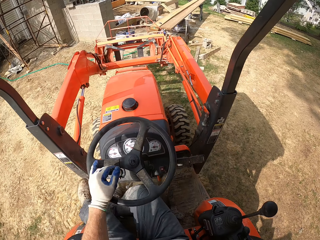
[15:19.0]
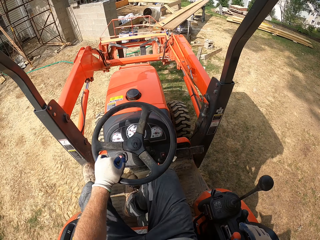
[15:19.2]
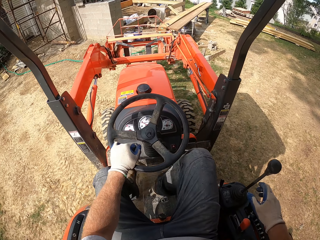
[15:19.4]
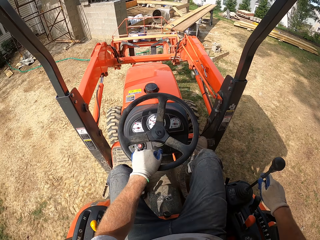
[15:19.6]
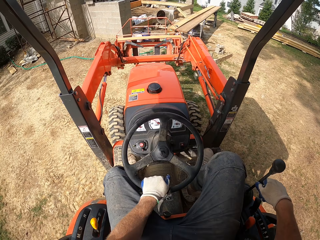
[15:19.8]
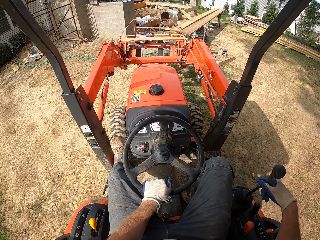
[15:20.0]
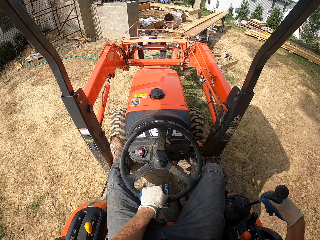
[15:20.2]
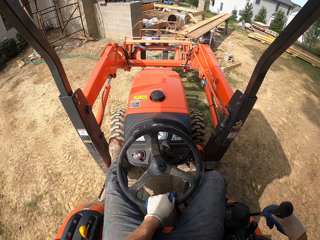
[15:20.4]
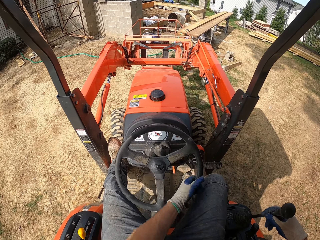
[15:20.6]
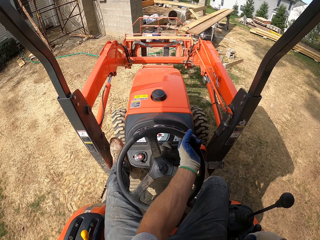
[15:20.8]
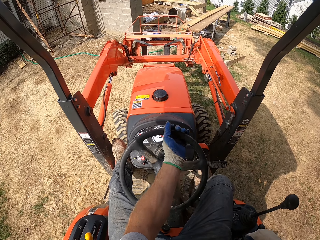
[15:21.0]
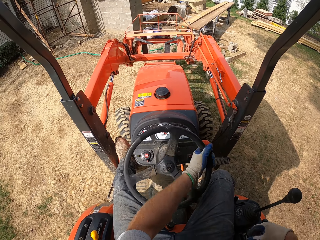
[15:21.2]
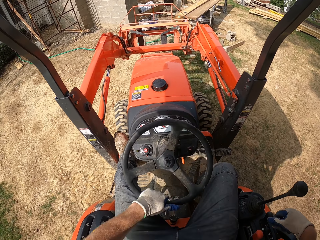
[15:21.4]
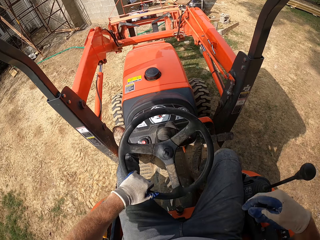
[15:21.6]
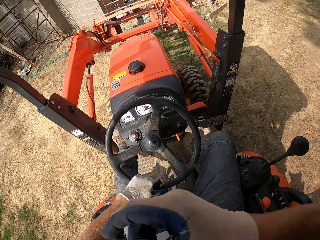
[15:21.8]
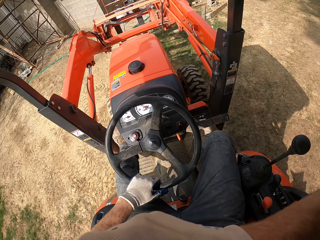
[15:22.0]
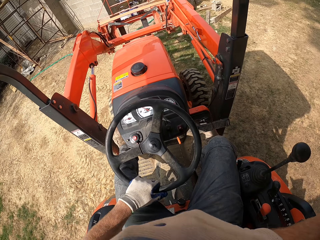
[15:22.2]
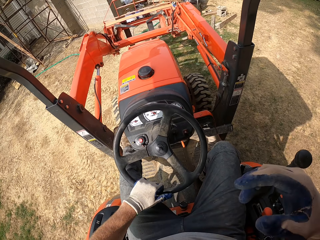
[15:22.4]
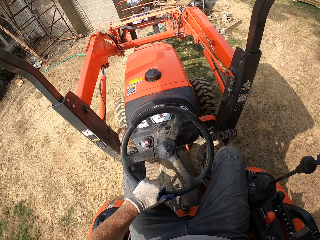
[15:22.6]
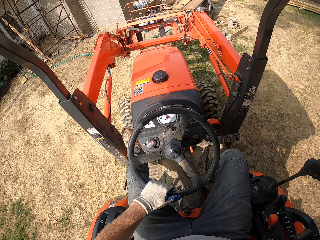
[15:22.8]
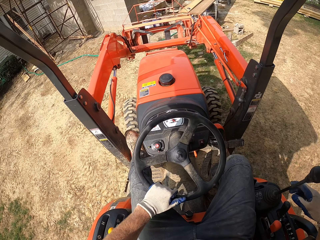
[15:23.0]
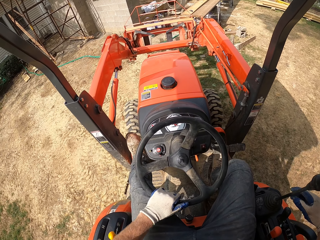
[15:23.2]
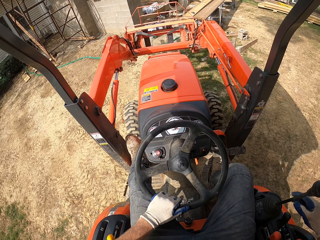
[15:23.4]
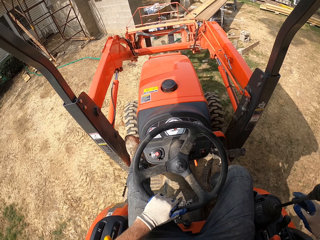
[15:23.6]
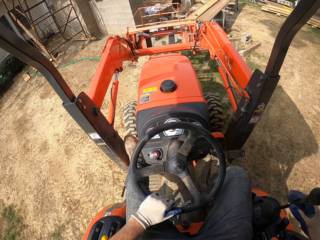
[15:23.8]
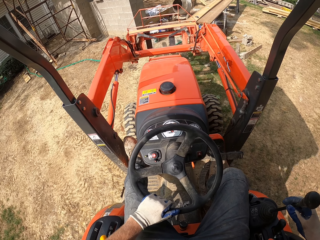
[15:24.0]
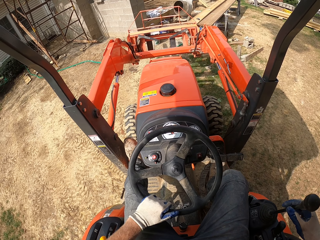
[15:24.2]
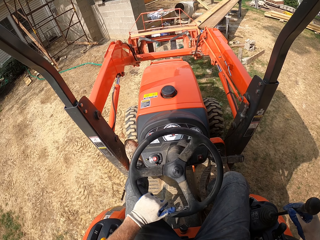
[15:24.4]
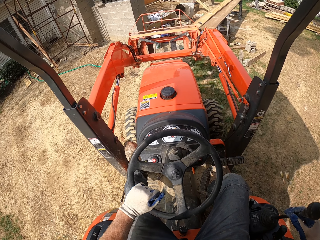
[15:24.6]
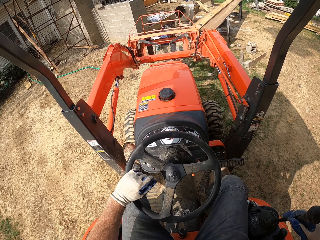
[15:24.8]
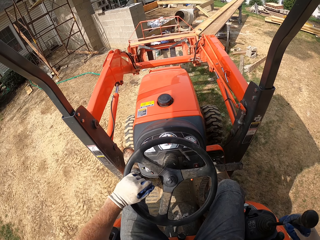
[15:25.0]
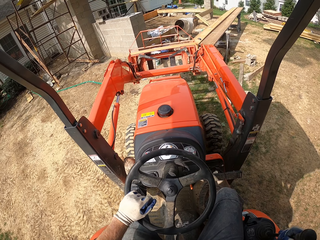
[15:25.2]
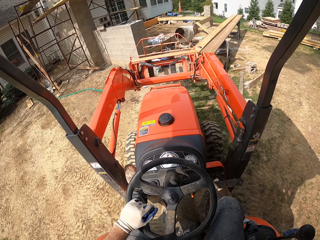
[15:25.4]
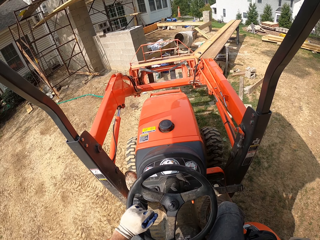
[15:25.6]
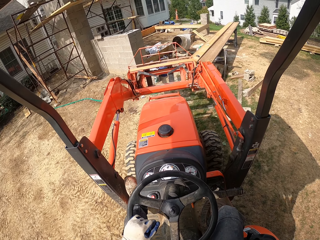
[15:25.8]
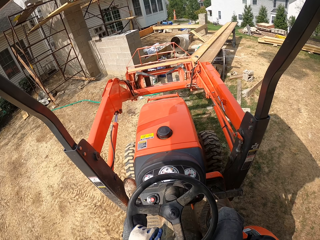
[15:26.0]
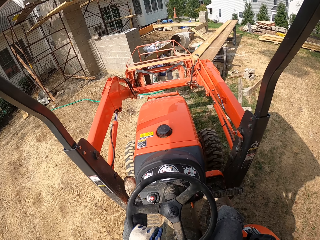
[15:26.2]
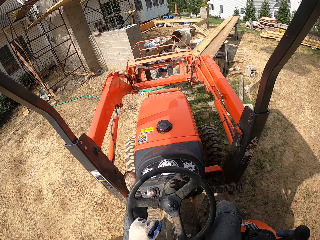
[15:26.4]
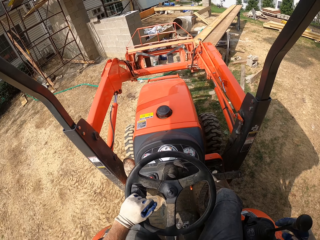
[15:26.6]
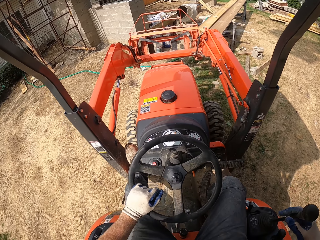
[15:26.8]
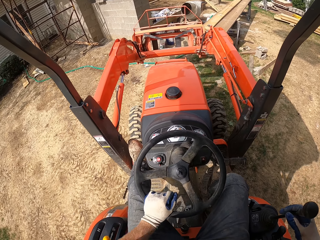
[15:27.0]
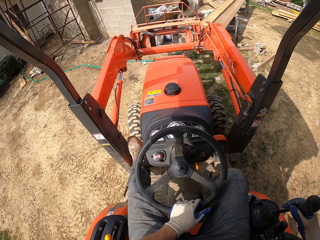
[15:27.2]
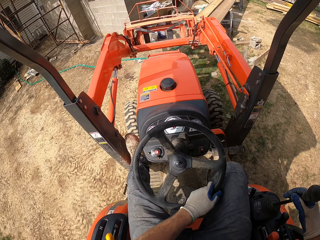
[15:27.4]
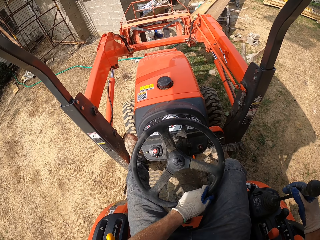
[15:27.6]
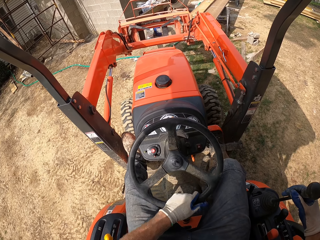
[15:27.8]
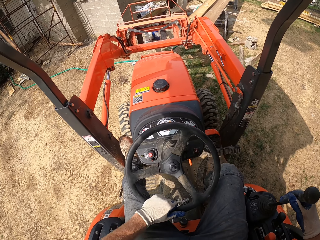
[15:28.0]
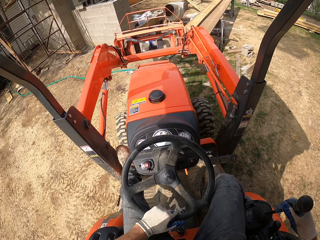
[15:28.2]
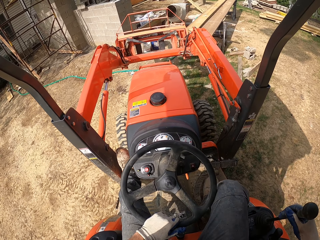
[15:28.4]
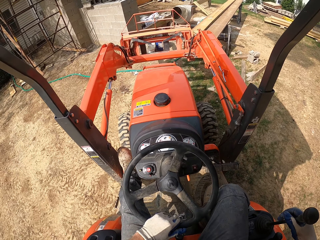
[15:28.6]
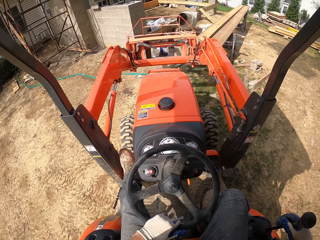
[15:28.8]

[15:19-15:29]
The camera wearer adjusts the steering wheel of the forklift. He turns the steering wheel. He touches his face. He moves the forklift forward.

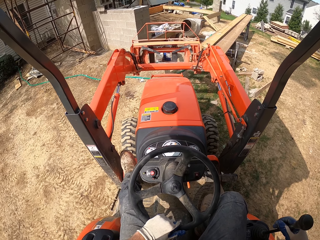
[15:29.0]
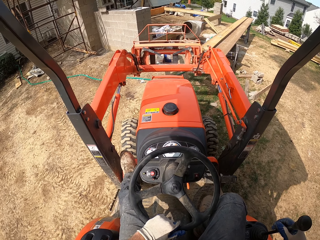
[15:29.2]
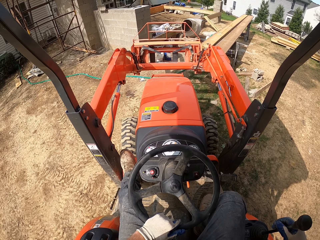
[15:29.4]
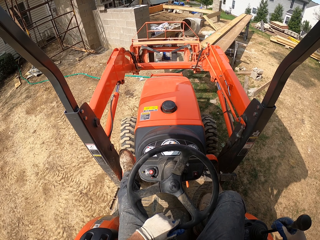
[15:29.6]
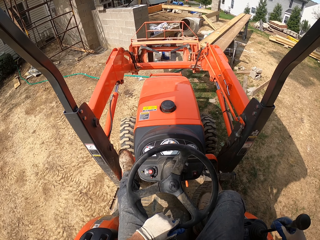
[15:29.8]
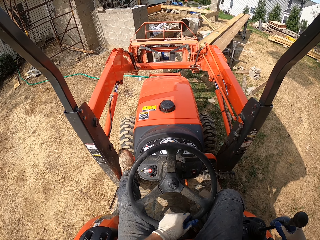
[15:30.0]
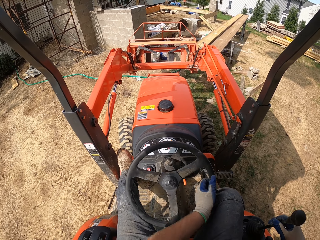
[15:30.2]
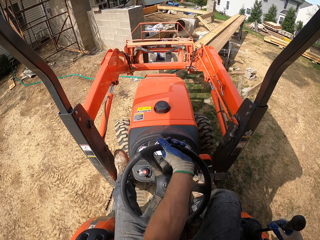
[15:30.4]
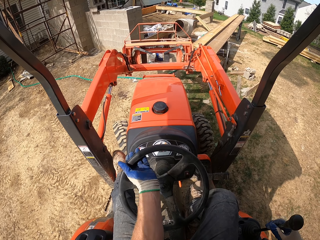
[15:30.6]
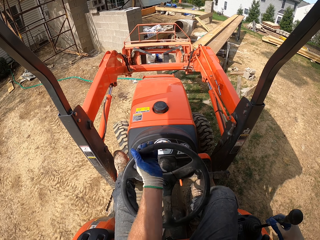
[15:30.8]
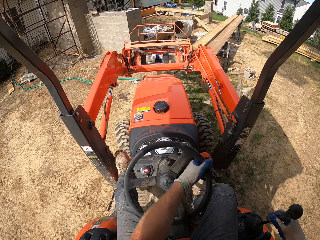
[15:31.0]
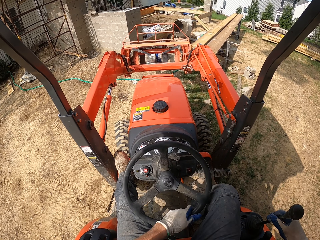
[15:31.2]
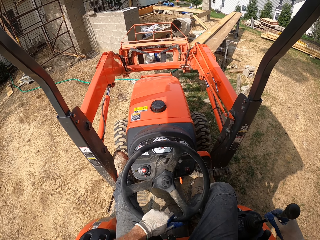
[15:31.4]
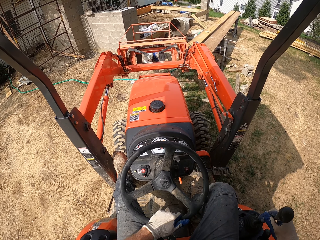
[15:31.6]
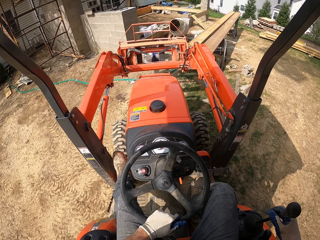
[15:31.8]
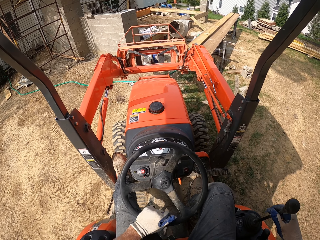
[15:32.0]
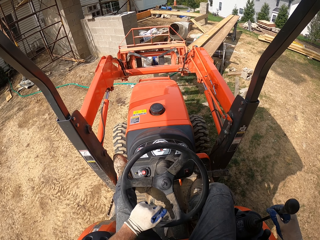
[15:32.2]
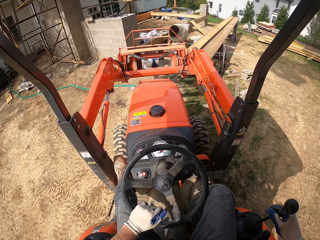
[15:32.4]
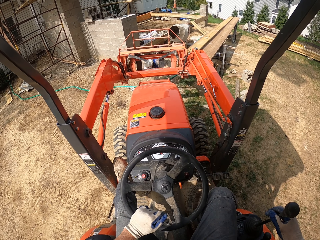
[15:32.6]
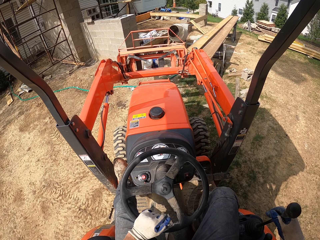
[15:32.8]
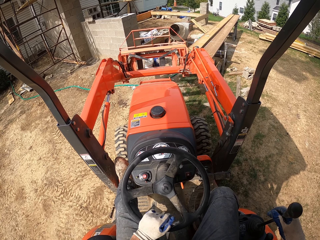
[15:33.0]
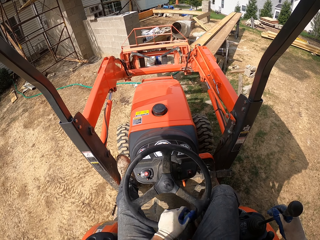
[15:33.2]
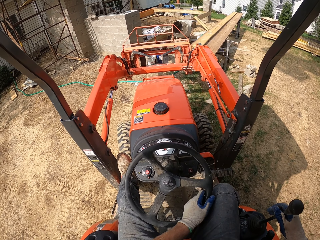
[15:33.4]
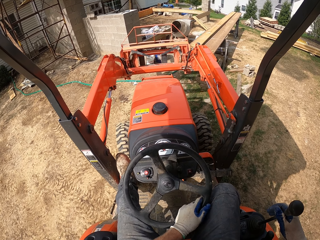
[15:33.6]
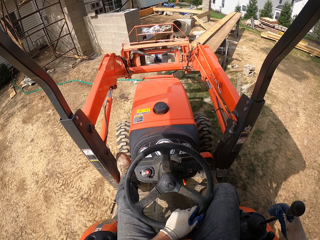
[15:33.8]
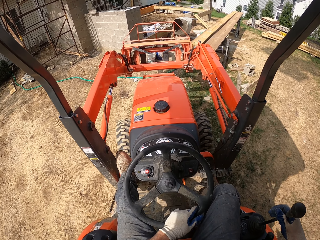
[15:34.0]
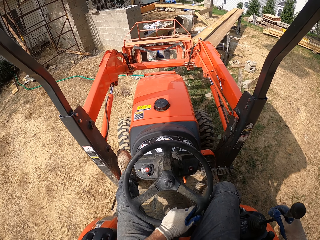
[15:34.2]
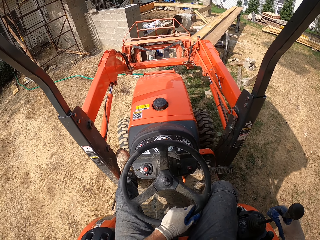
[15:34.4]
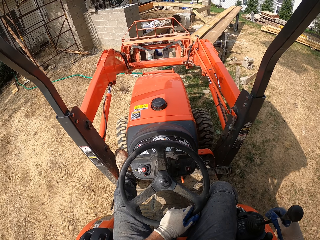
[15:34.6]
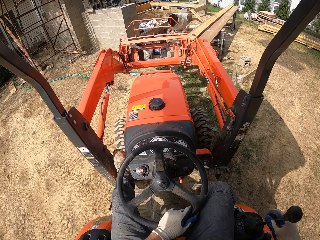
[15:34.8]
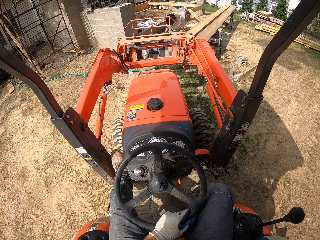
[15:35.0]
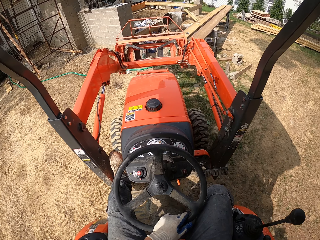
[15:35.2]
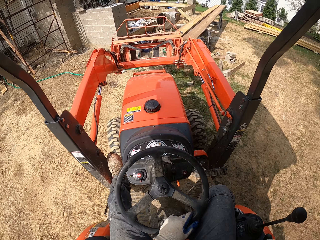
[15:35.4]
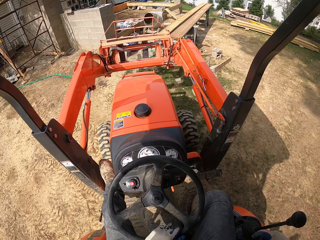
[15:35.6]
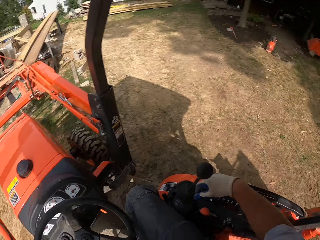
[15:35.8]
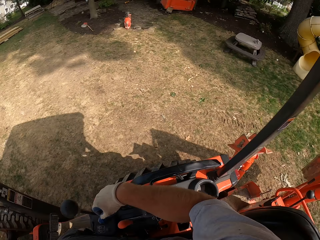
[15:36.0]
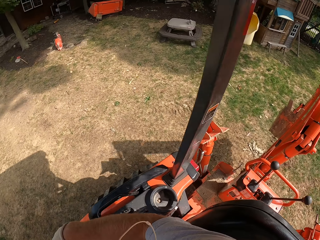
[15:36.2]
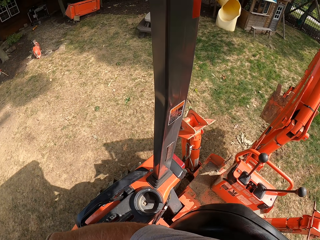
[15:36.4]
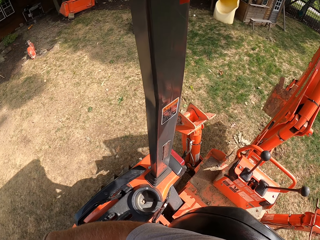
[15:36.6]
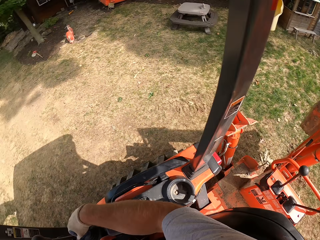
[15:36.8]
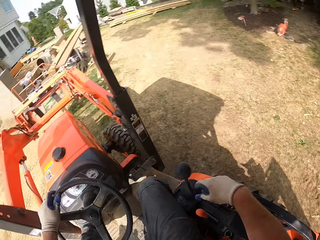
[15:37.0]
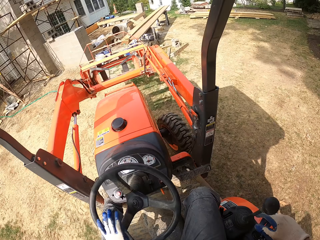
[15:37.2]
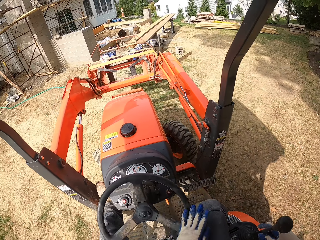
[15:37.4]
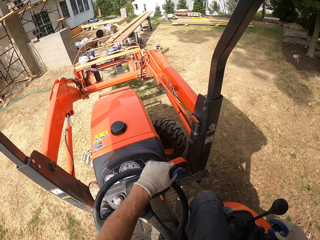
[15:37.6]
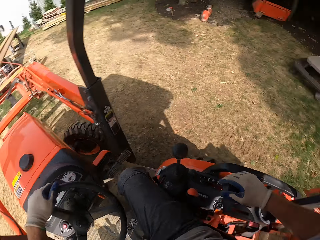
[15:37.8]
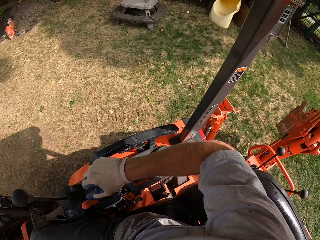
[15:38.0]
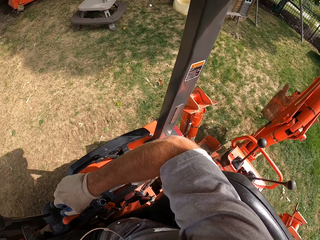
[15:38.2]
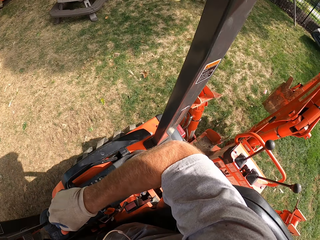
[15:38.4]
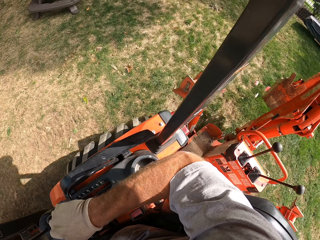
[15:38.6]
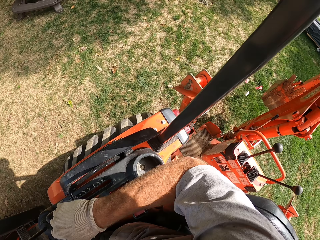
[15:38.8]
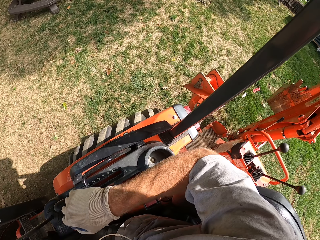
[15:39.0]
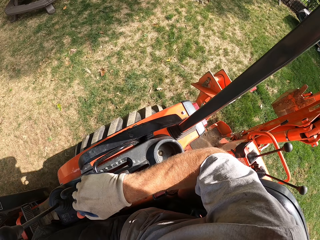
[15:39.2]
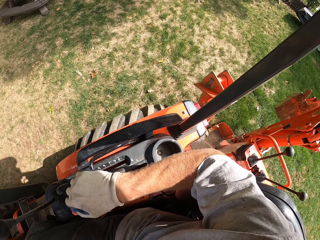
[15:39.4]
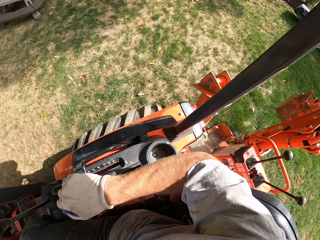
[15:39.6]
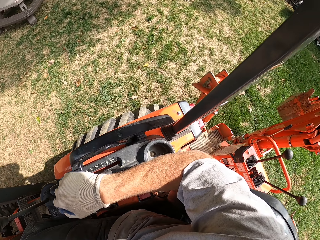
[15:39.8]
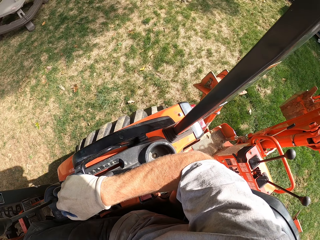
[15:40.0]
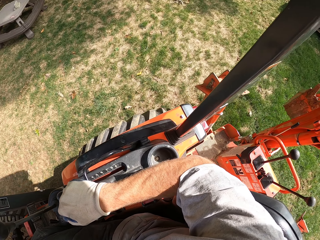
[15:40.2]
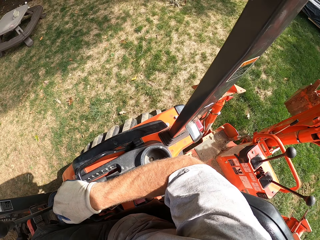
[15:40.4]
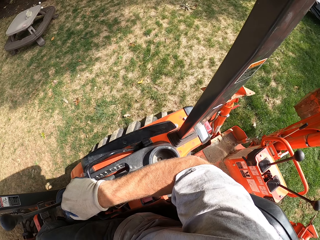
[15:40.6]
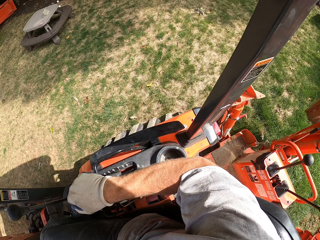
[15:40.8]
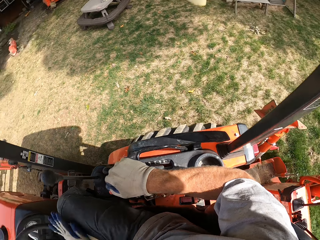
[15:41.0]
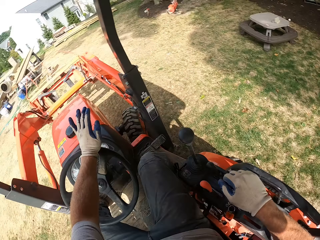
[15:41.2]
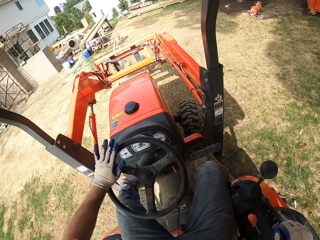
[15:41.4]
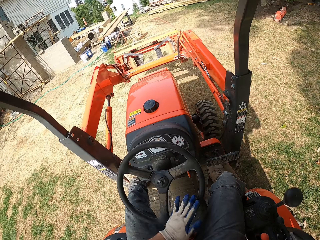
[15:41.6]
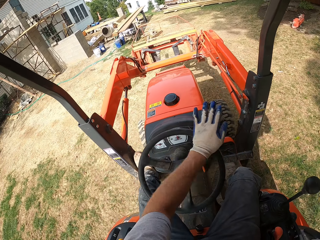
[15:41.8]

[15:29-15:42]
The camera wearer turns the steering wheel. They move the forklift backwards. They look back.
